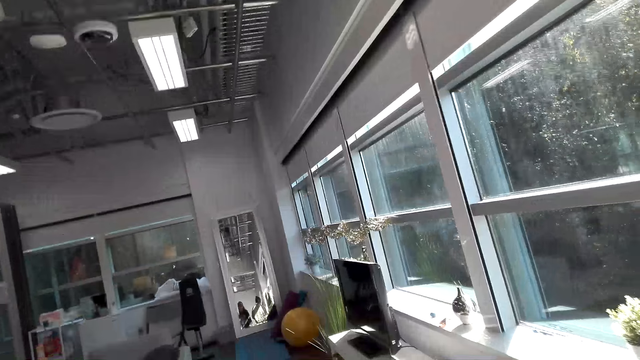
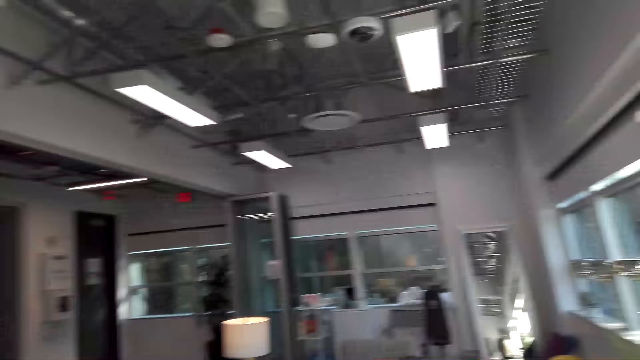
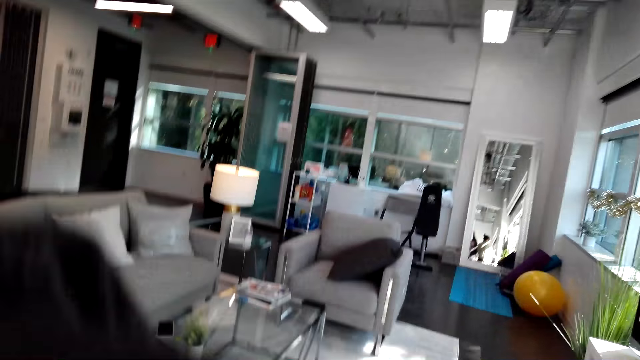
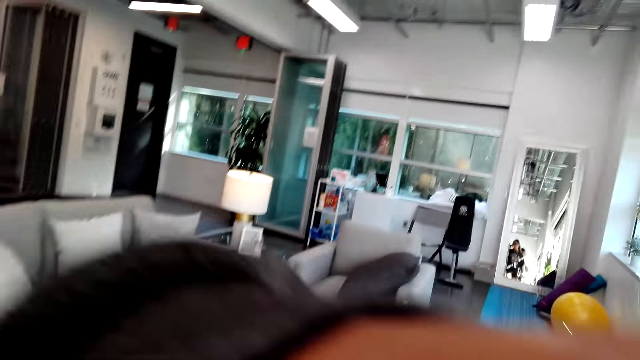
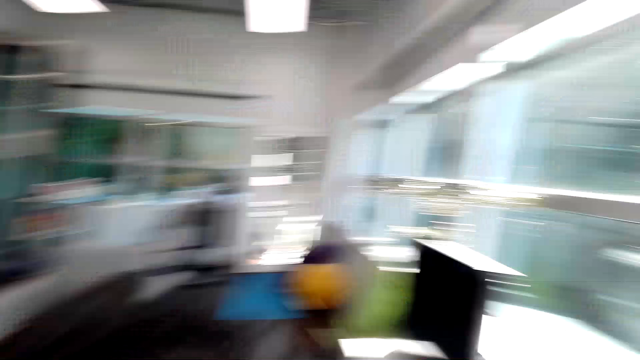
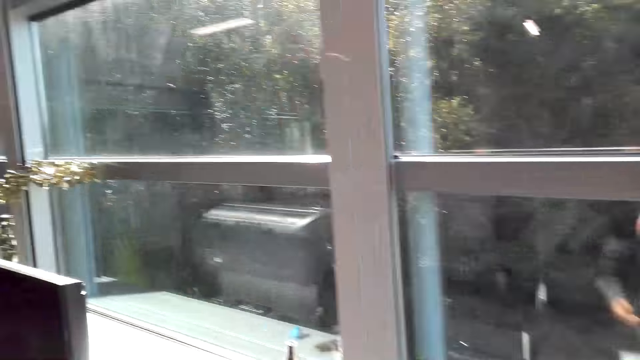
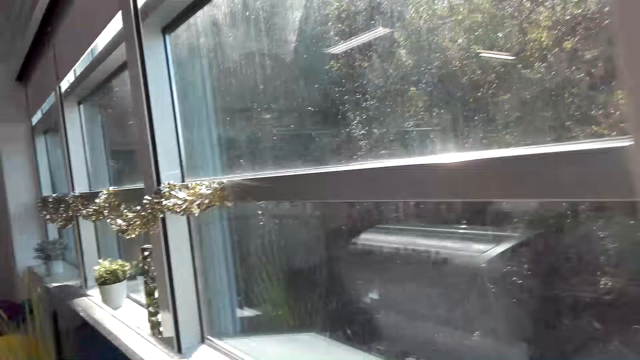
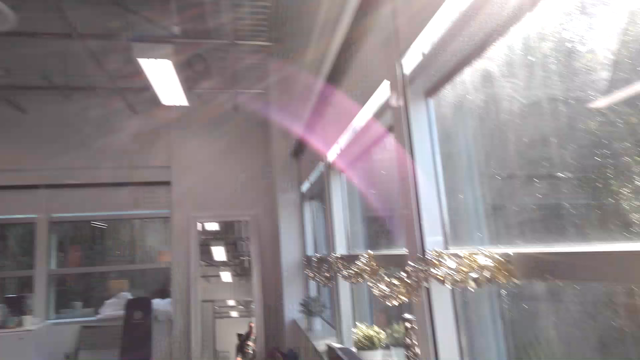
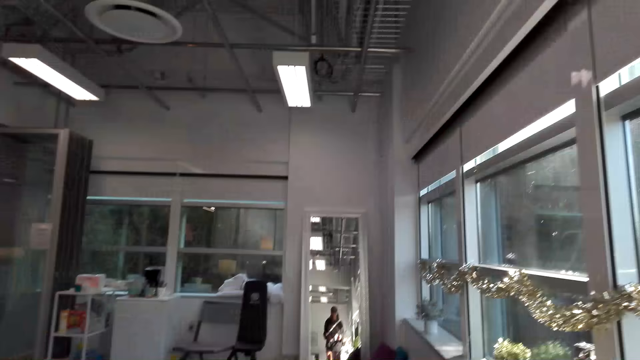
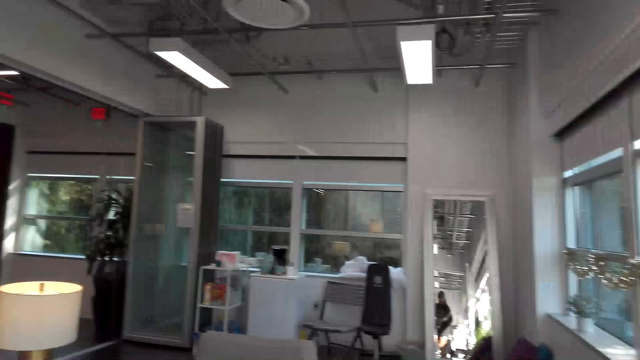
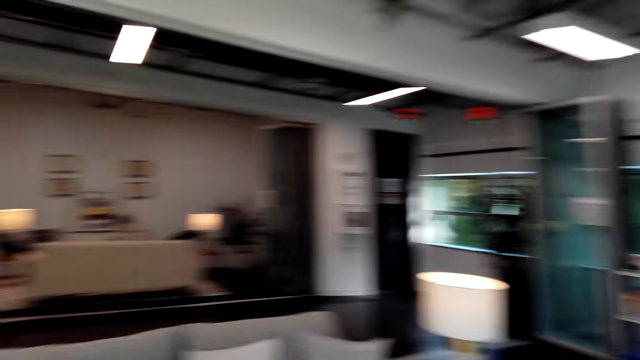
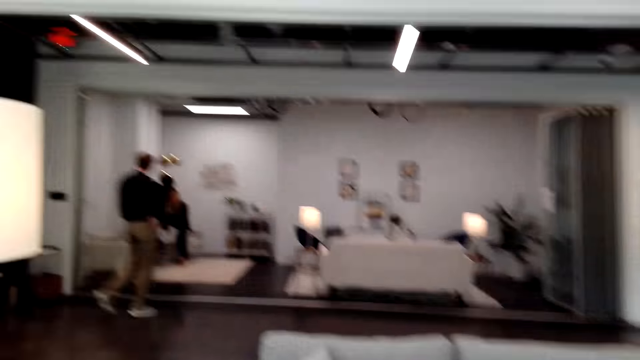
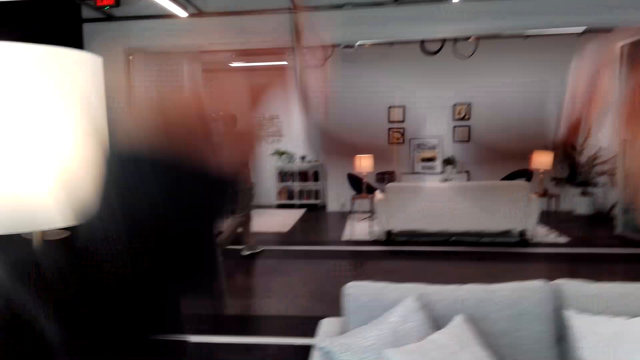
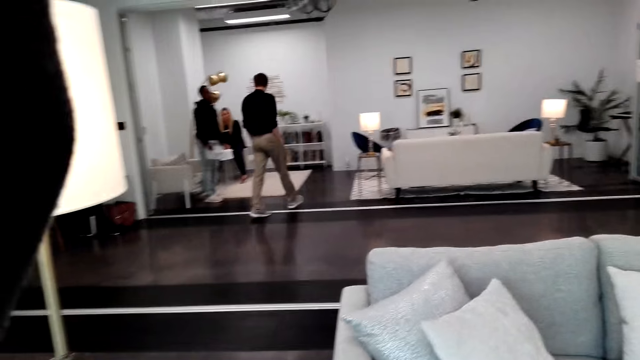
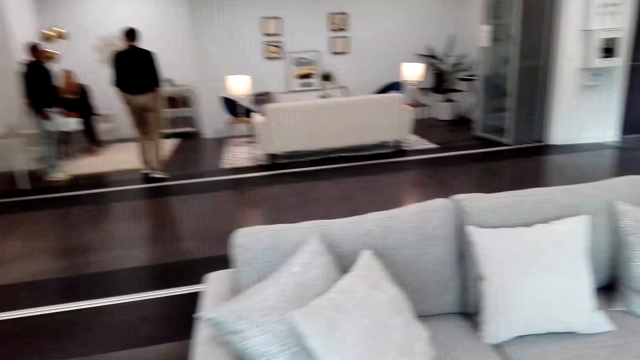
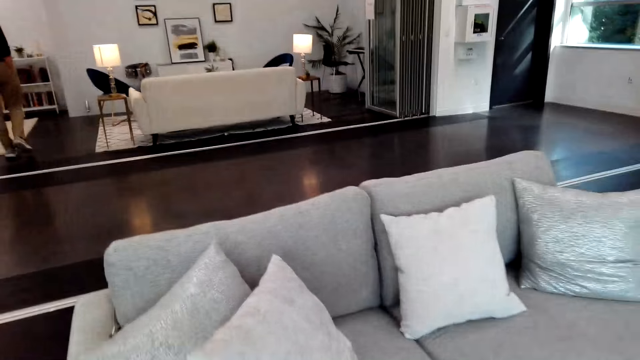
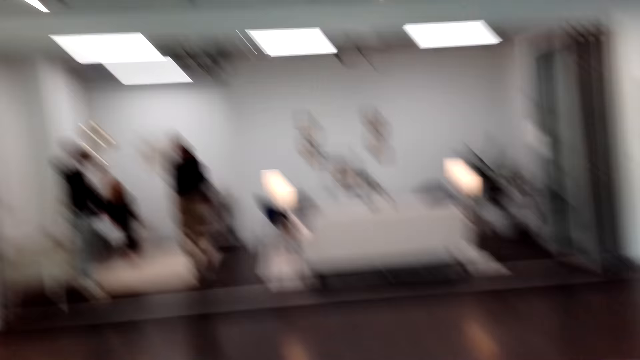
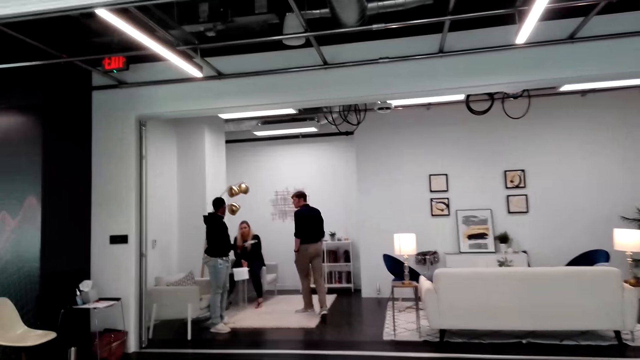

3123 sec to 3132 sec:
The camera wearer walks around. They talk to a woman. The woman talks to the camera wearer. The woman walks around.

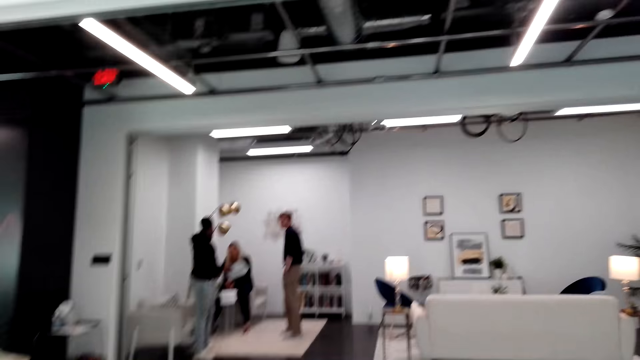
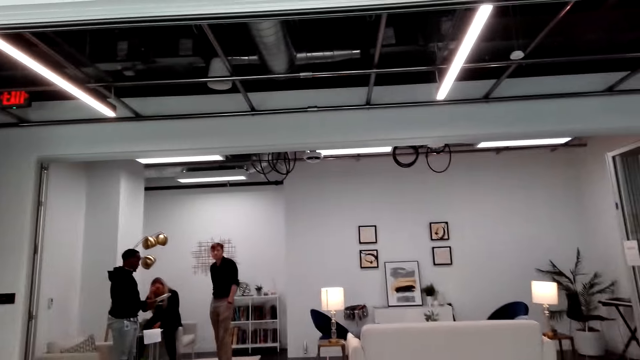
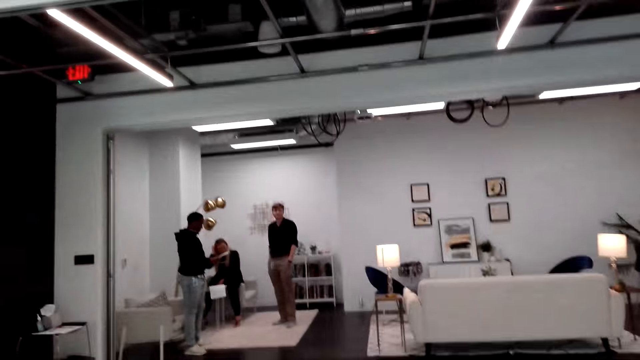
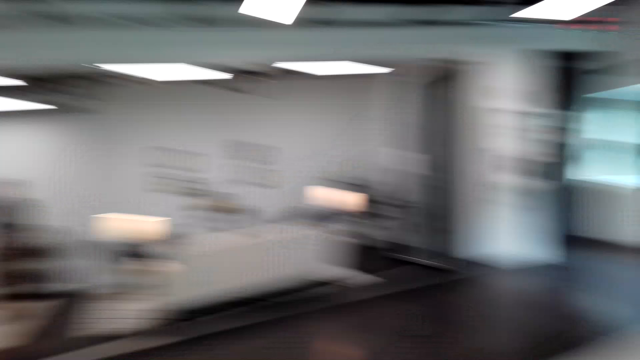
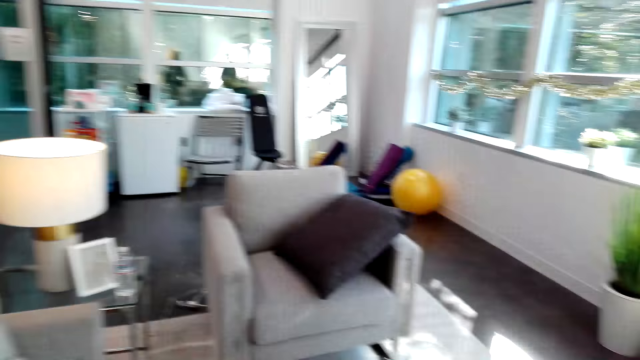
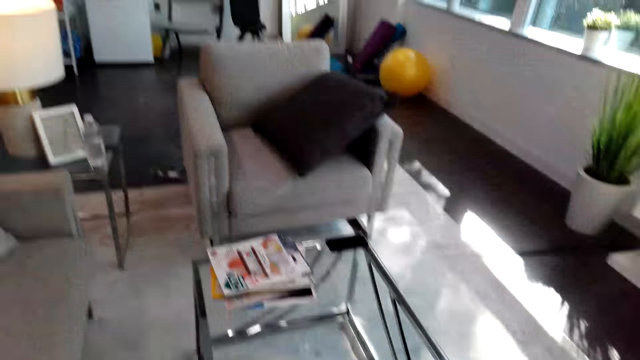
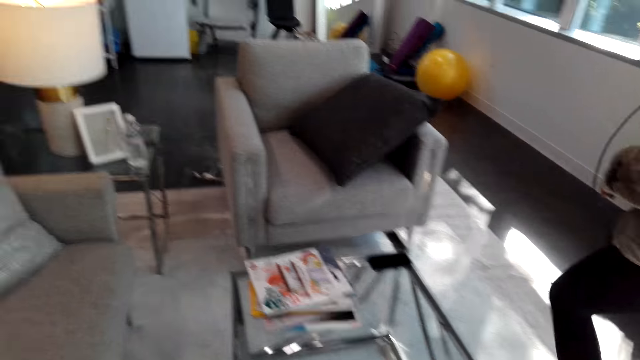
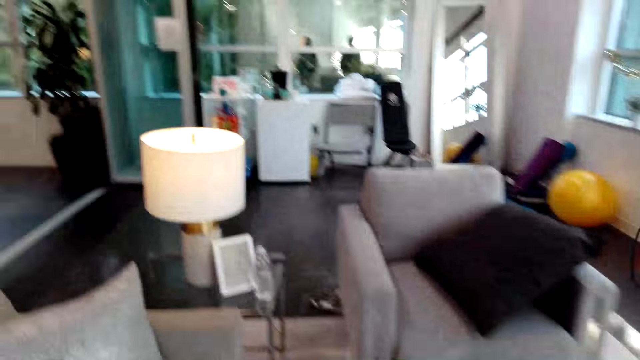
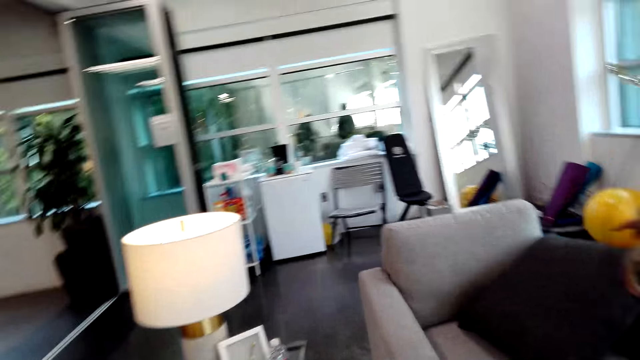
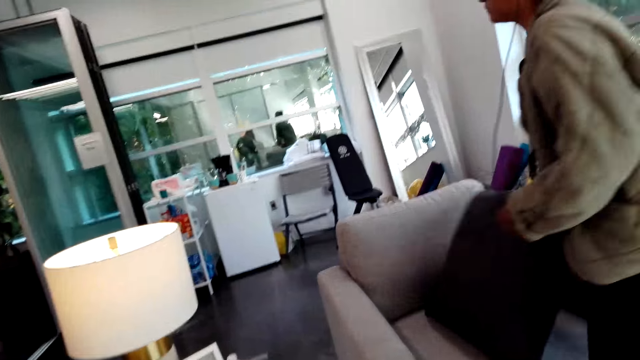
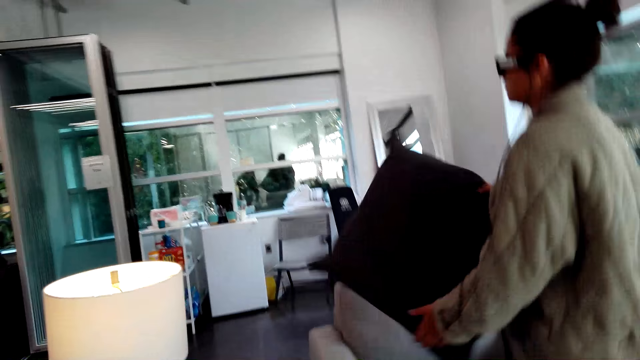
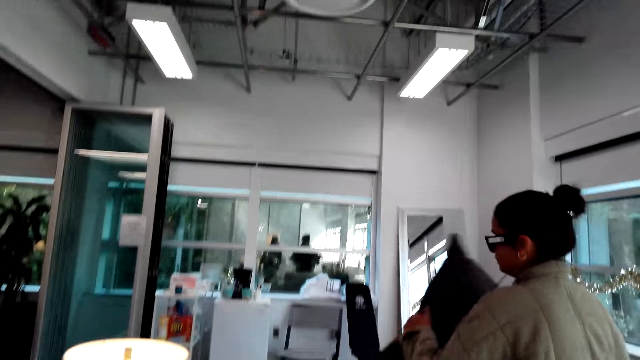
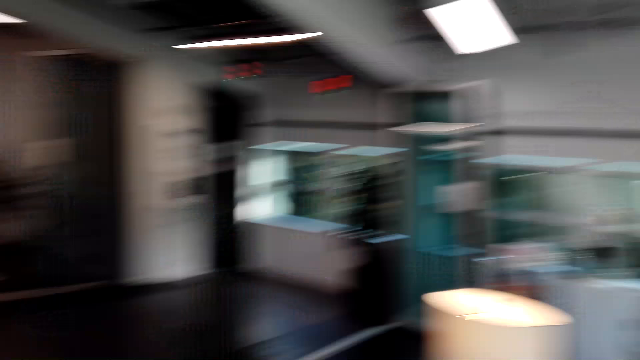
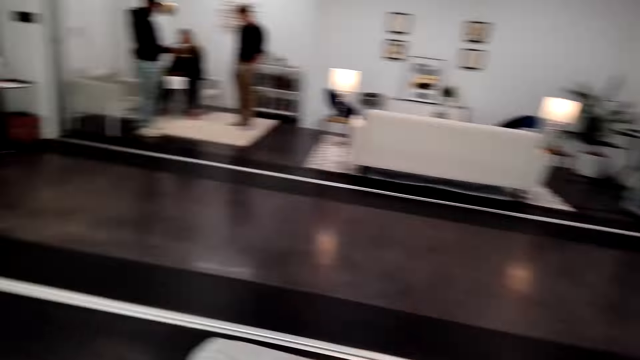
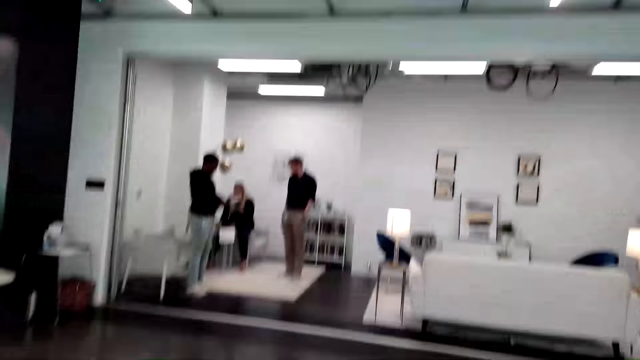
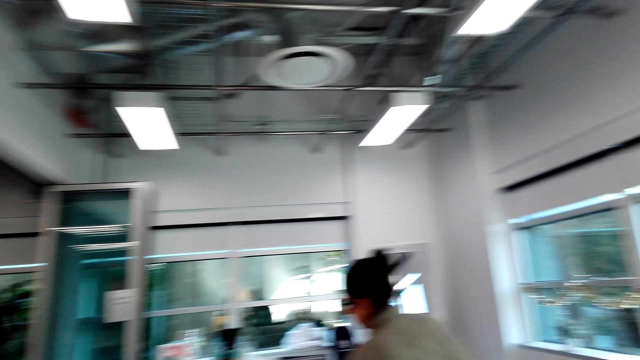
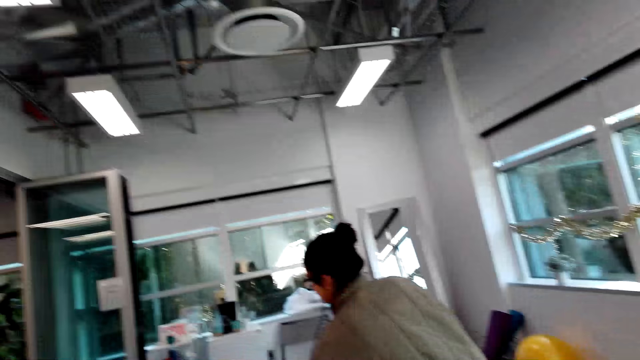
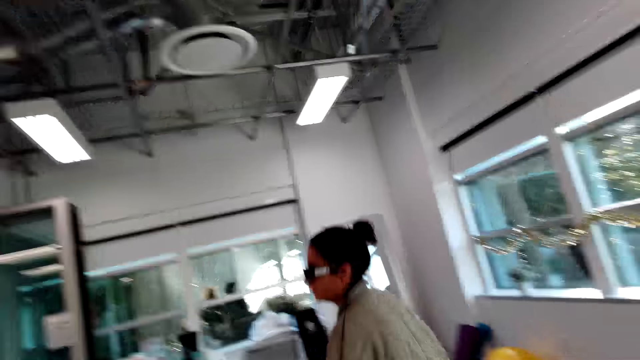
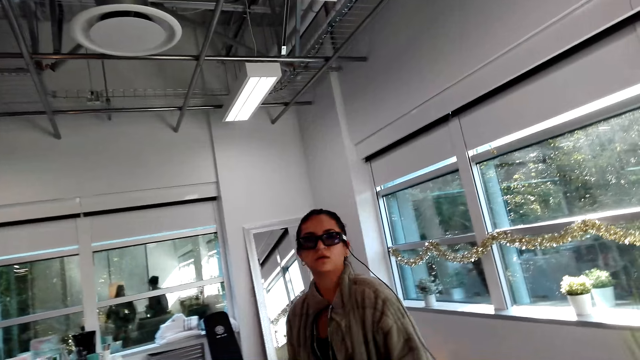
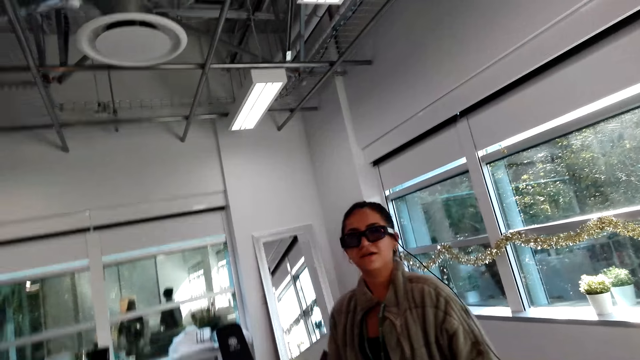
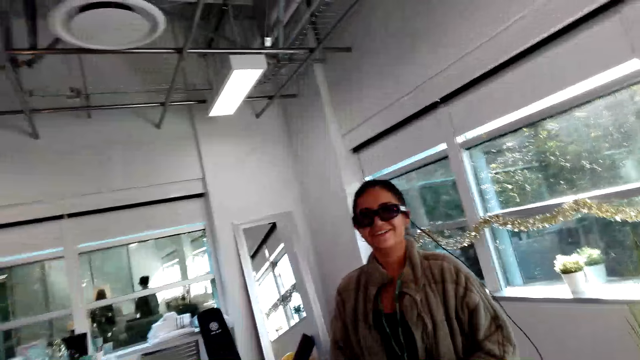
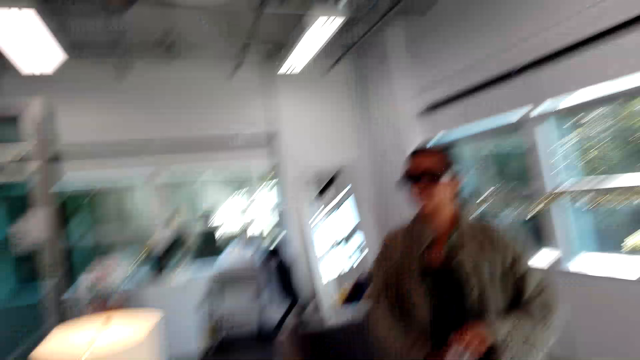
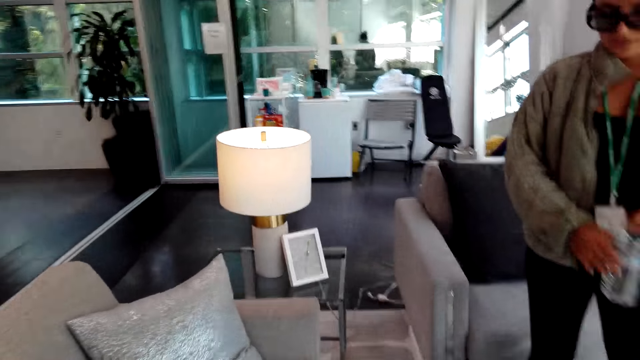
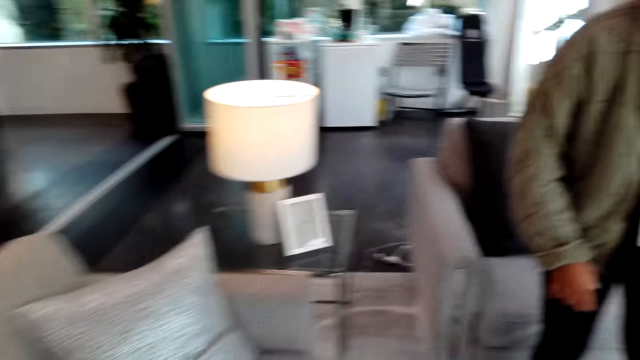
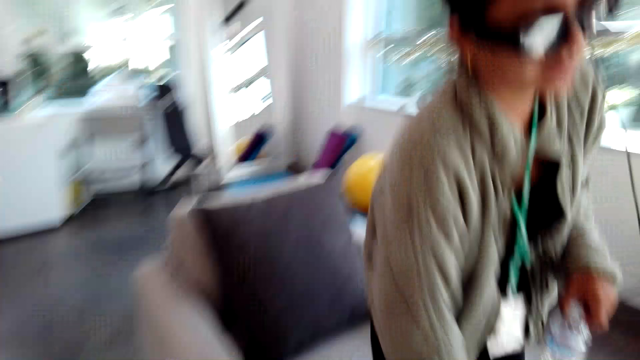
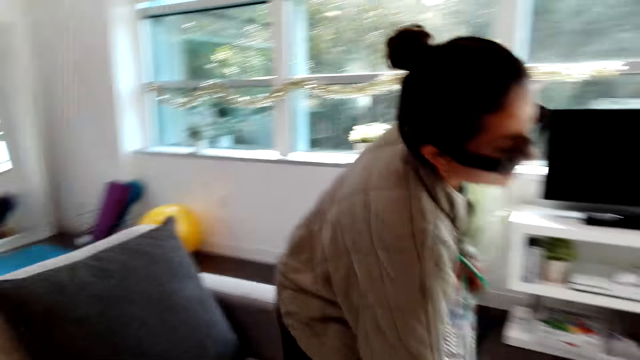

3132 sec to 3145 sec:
The camera wearer looks around. A person walks around. The person picks up a throw pillow. The camera wearer looks around. They talk to the person. The person picks up a phone.
